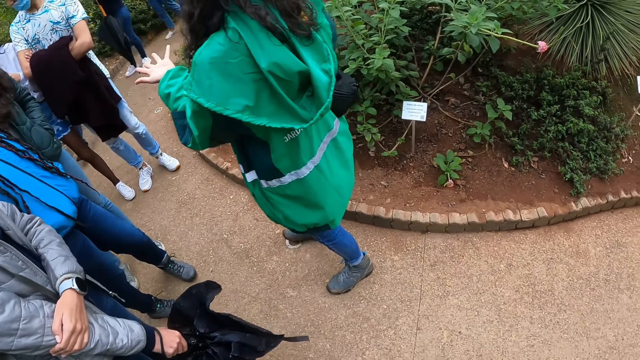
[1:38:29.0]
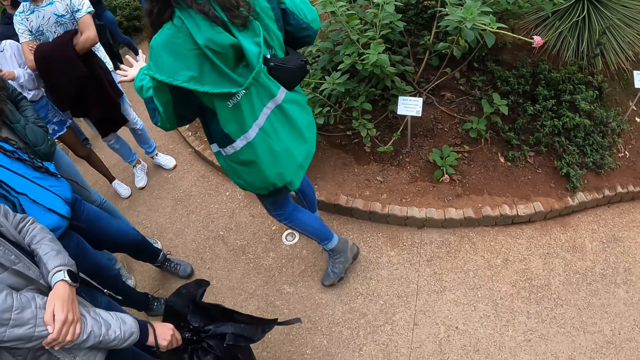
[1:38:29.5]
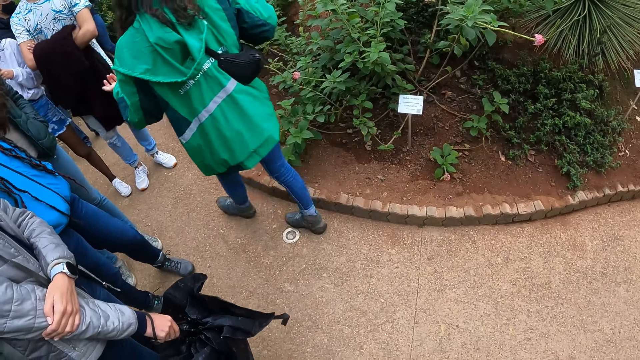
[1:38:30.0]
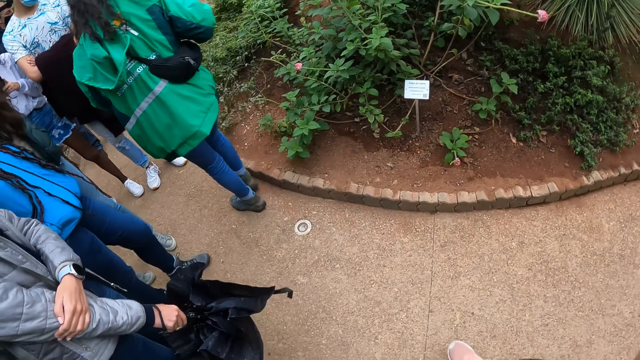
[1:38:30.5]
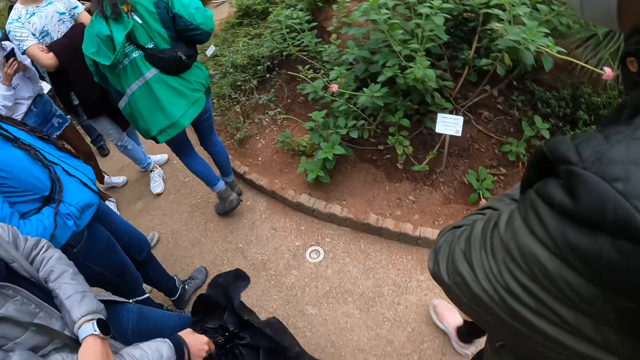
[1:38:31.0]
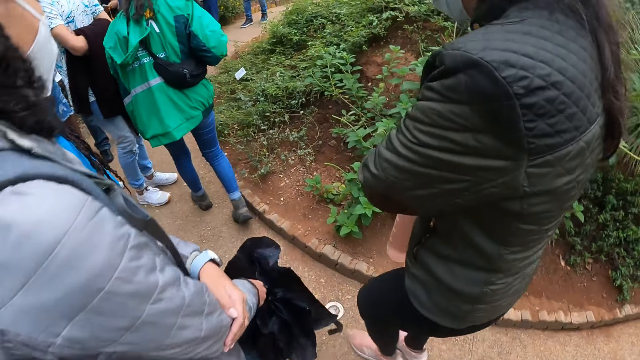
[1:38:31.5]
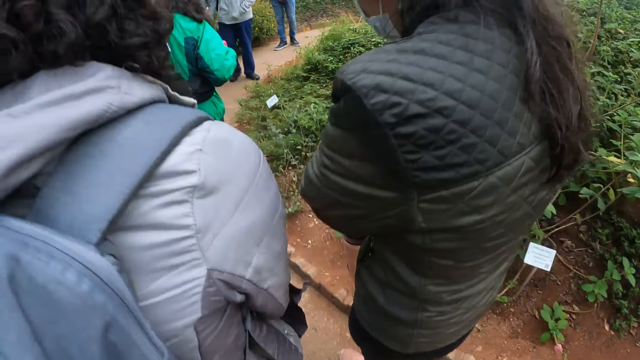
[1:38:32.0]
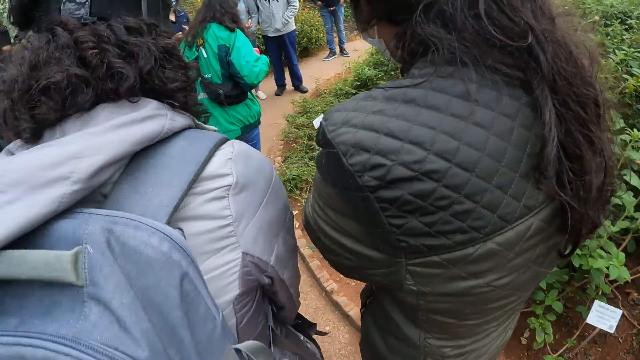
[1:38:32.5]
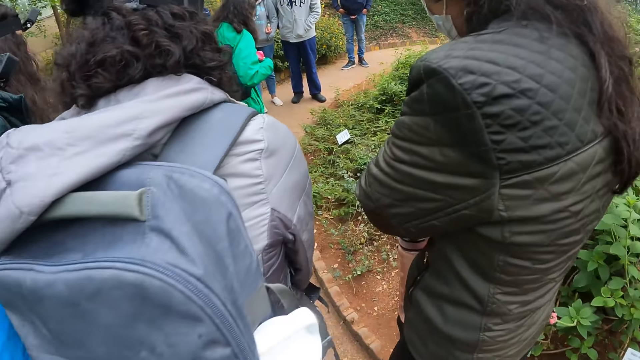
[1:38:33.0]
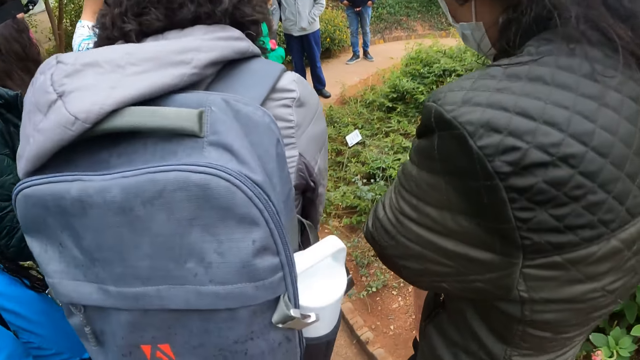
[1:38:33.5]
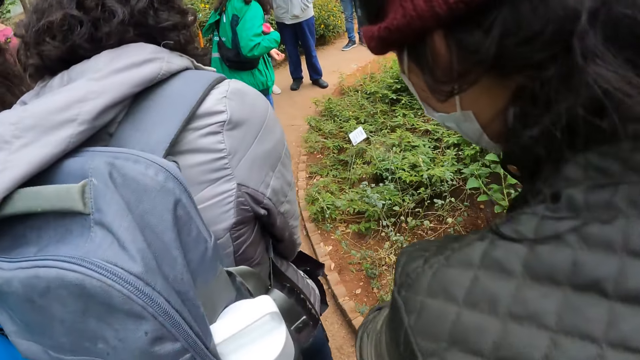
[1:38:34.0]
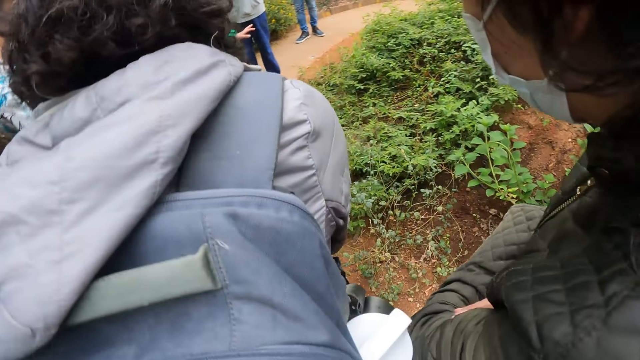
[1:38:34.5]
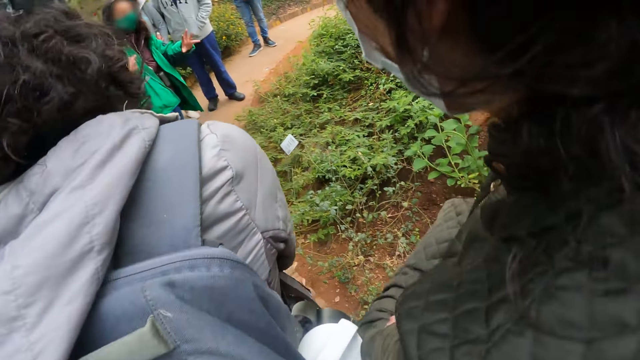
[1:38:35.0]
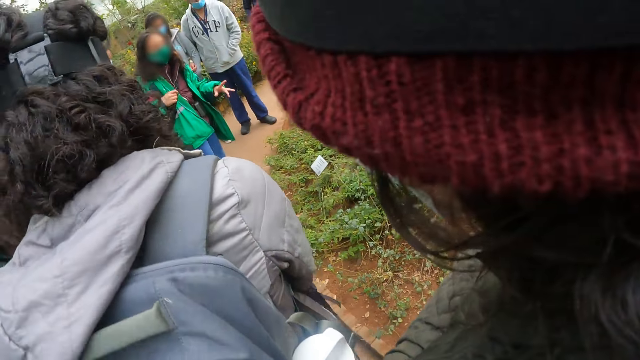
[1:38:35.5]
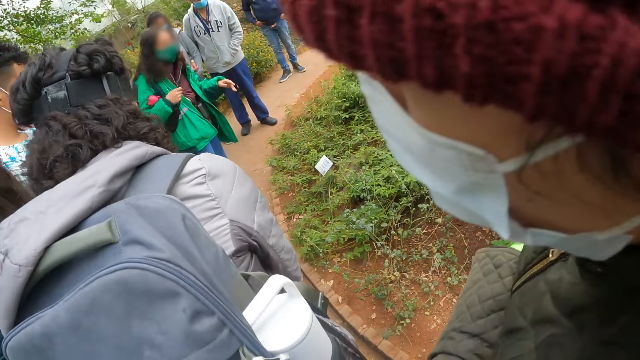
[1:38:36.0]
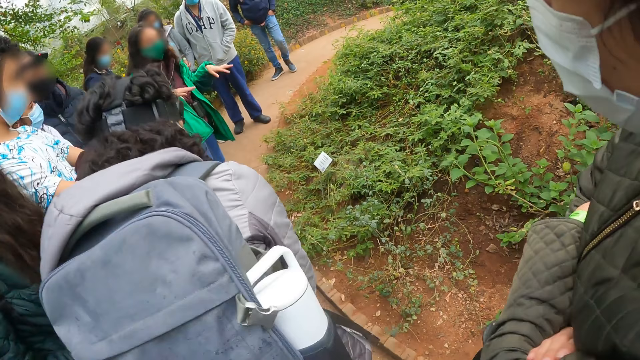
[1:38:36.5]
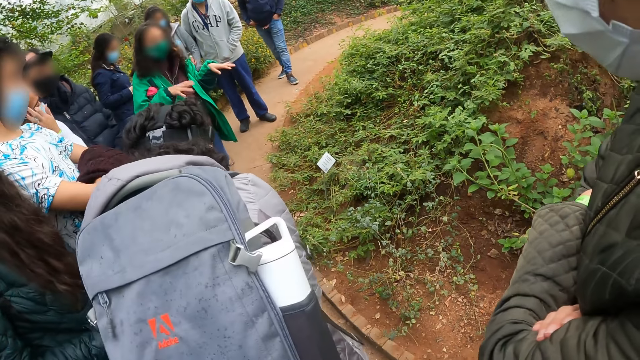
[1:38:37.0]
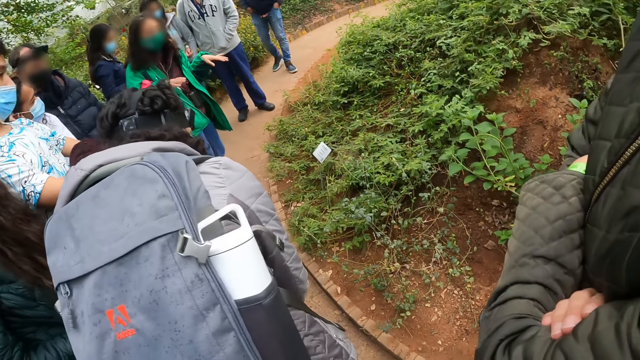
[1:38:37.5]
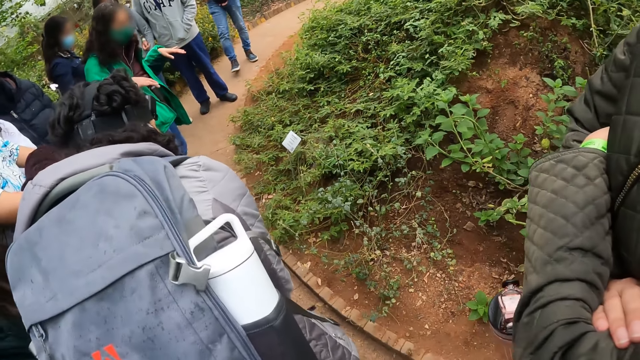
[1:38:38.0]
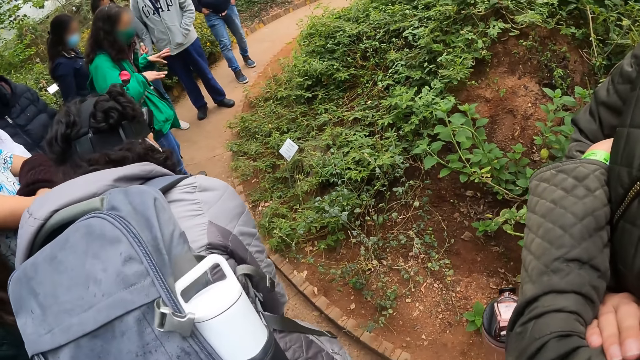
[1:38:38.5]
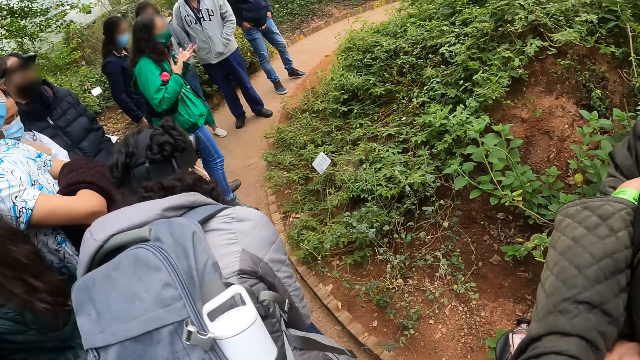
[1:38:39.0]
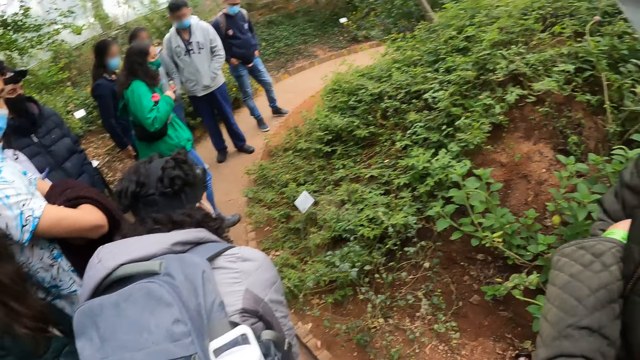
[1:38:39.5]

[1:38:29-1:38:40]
A person walks around the compound. The camera wearer walks around the compound and stares at the person. The person moves his or her hands.

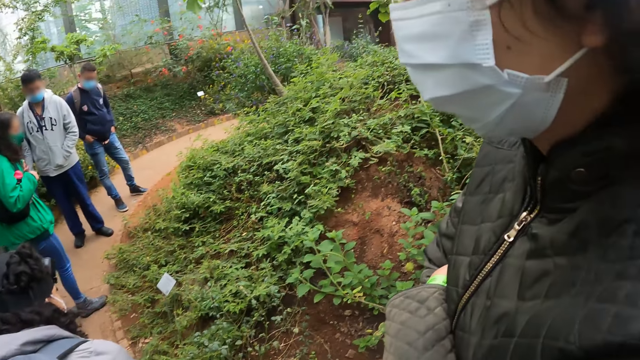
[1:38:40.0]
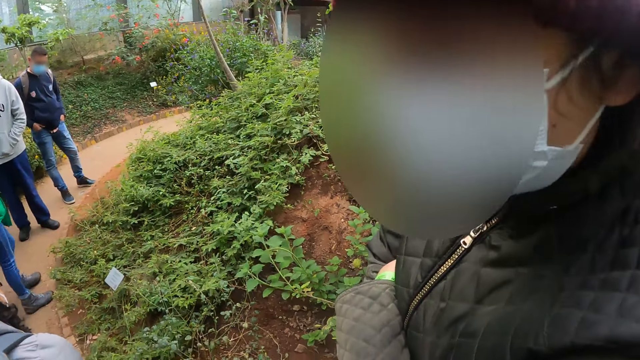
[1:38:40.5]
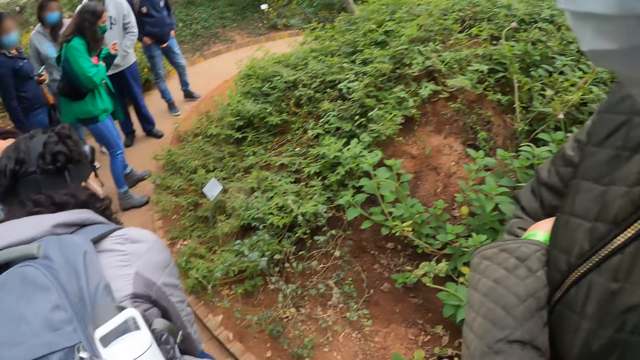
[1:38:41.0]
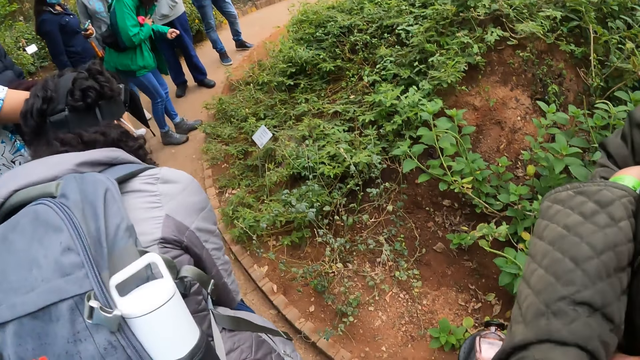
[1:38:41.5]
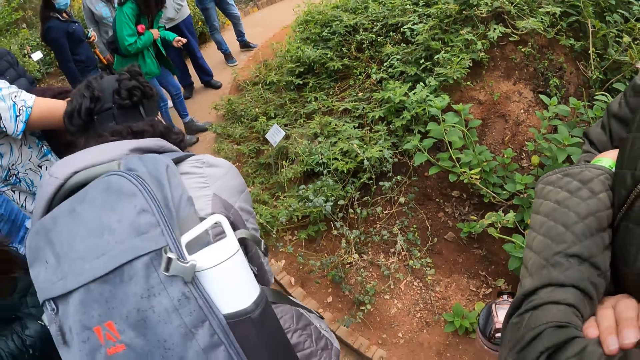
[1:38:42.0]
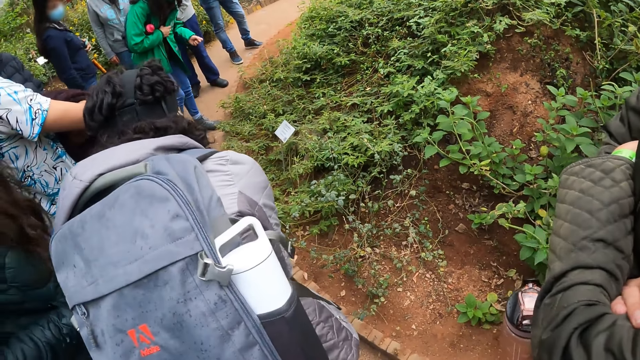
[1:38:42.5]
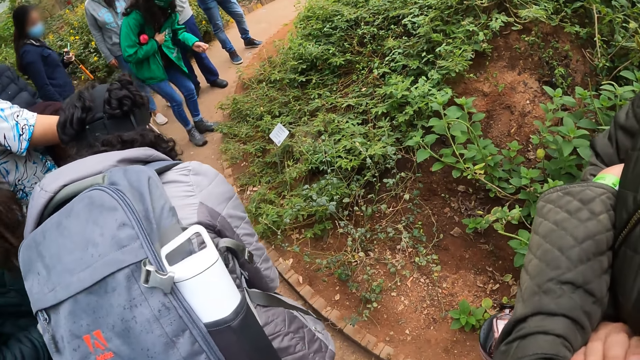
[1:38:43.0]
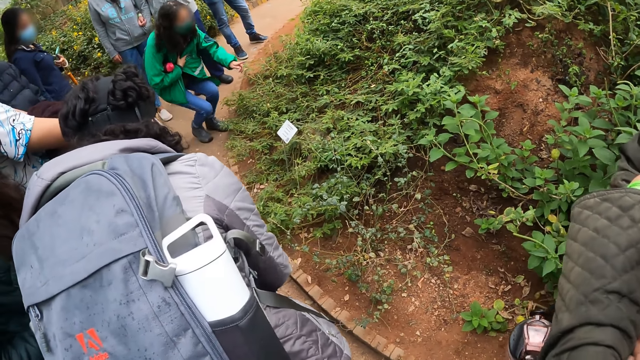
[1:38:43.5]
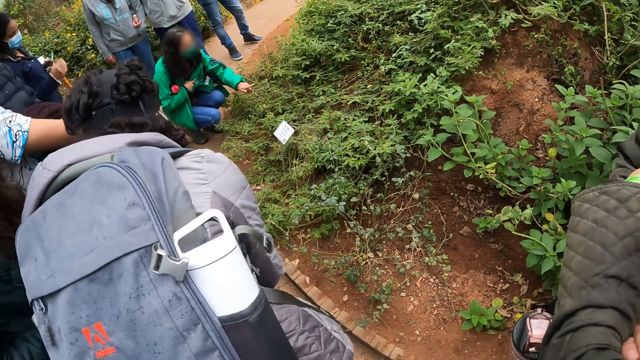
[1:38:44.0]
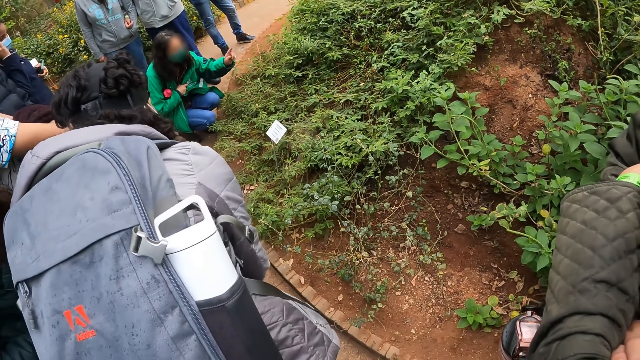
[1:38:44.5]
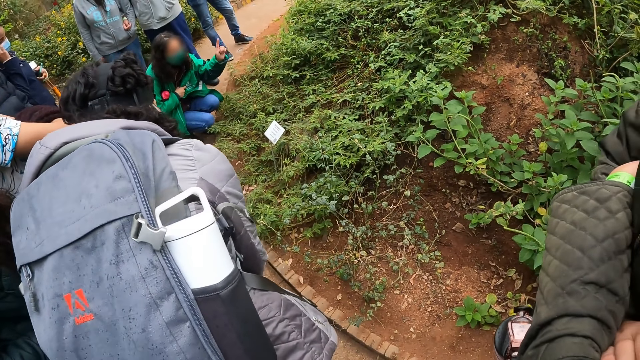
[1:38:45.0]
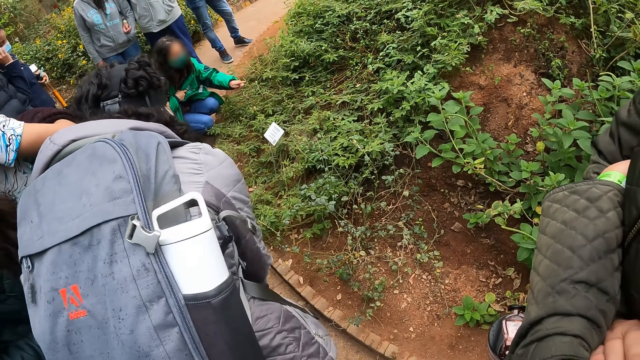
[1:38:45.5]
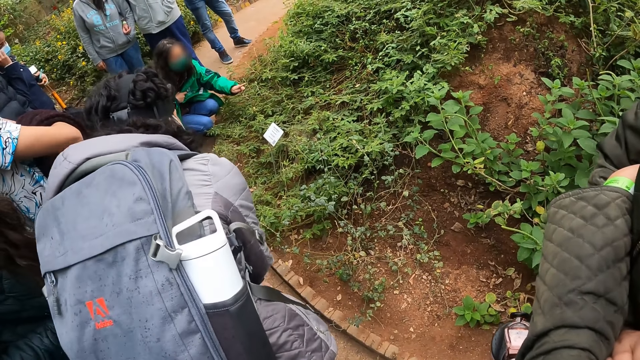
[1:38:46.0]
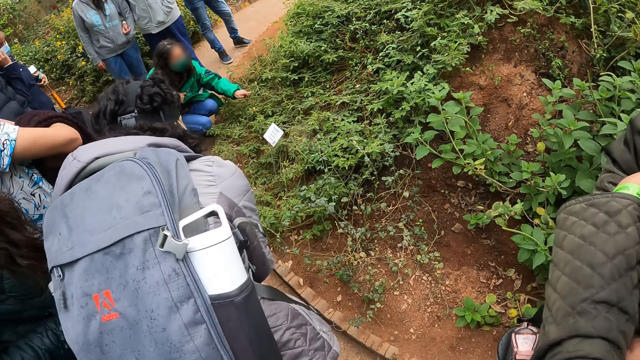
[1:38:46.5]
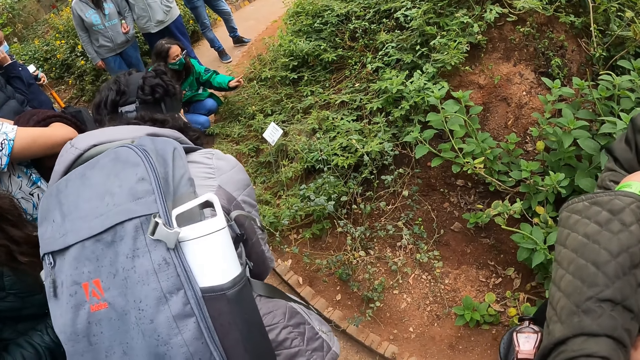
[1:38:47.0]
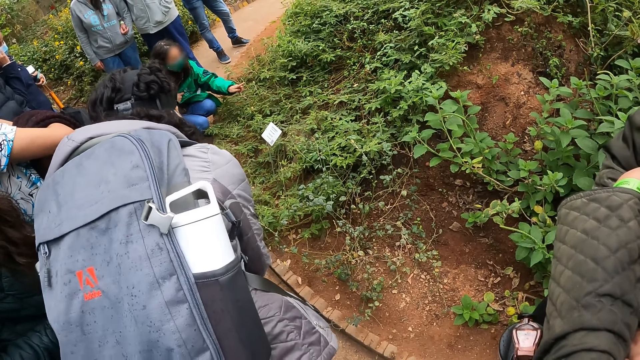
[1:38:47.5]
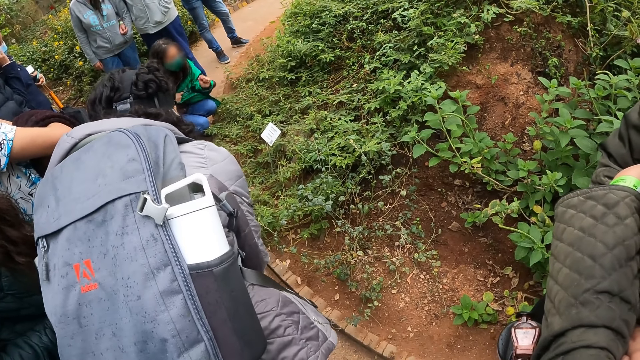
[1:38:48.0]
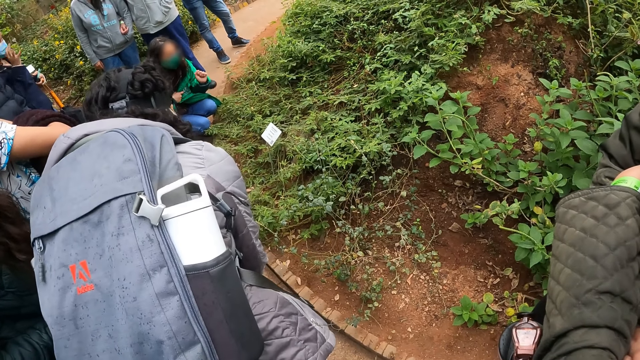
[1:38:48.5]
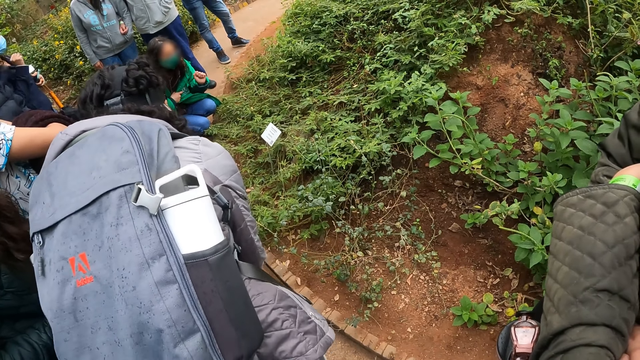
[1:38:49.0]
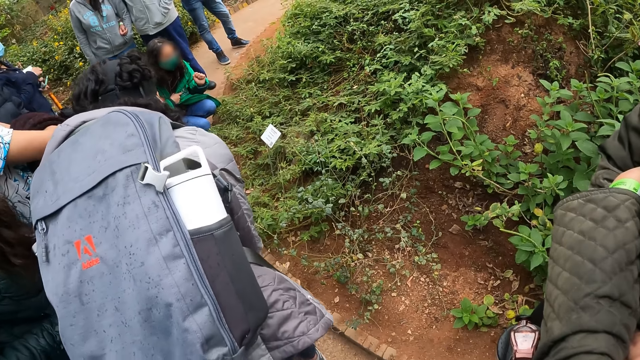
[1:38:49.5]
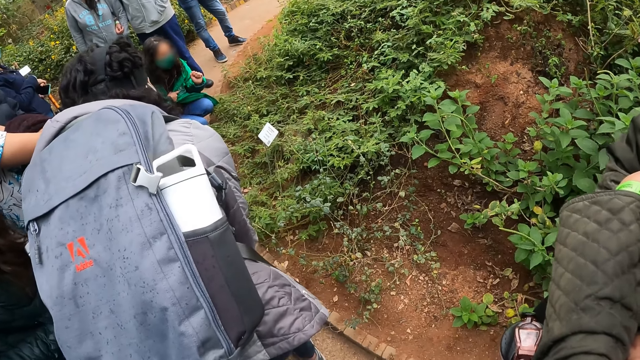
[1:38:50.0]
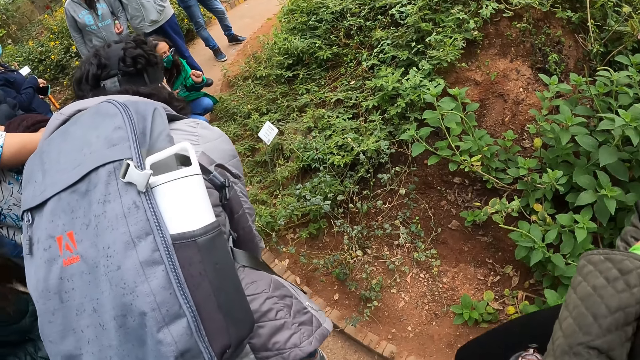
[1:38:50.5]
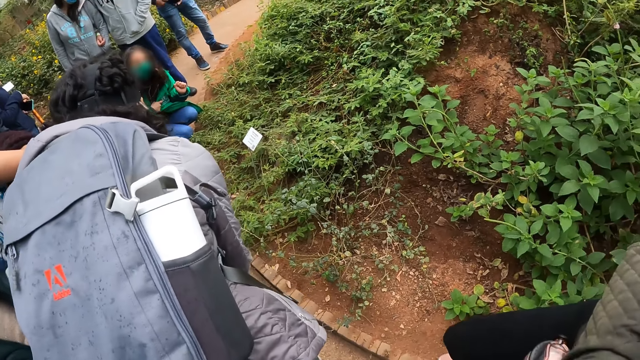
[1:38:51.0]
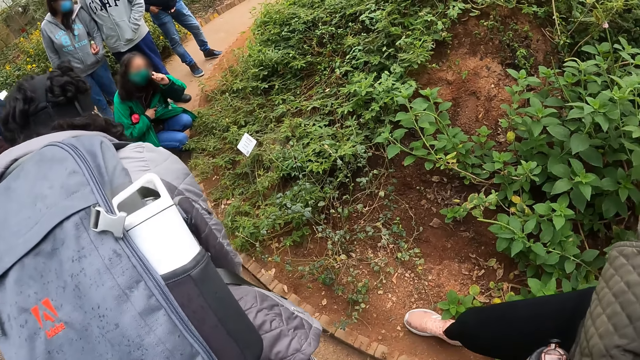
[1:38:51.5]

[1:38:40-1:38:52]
A person bends down and moves his or her hands.
